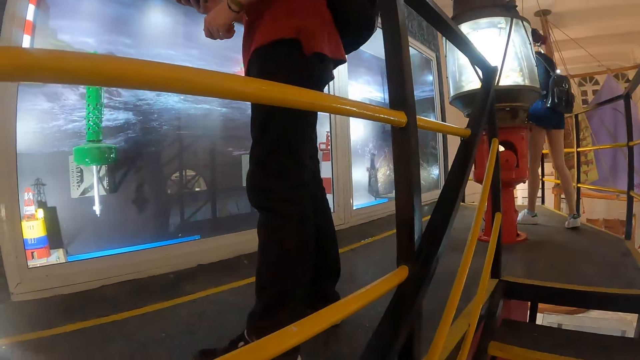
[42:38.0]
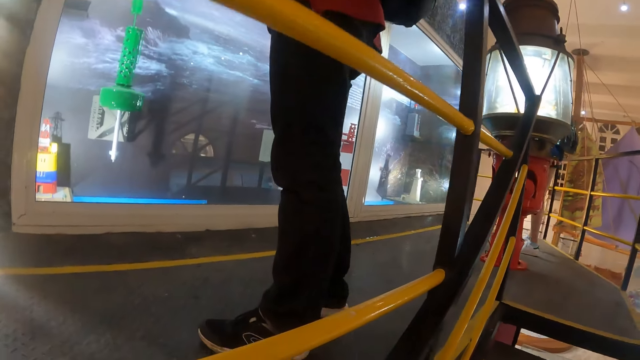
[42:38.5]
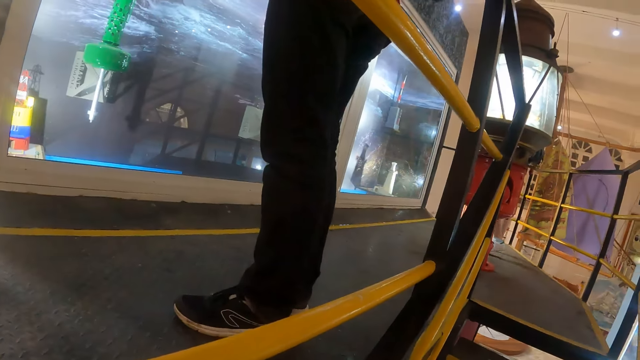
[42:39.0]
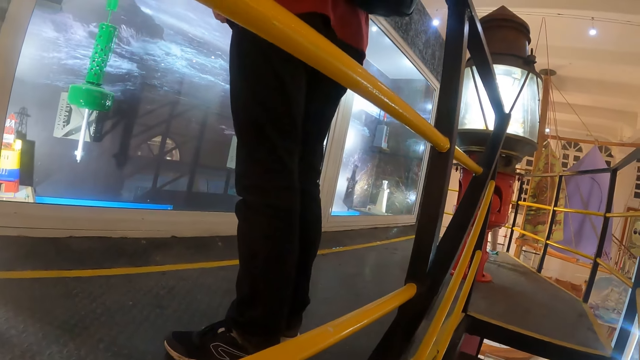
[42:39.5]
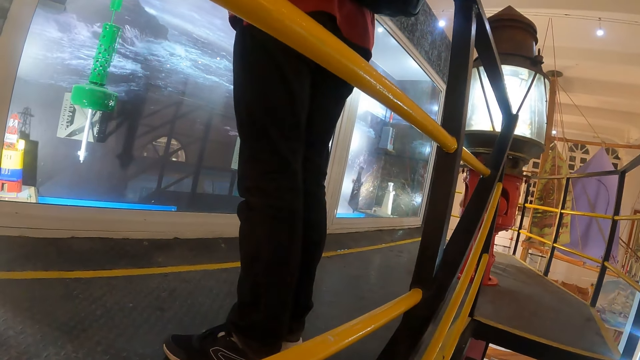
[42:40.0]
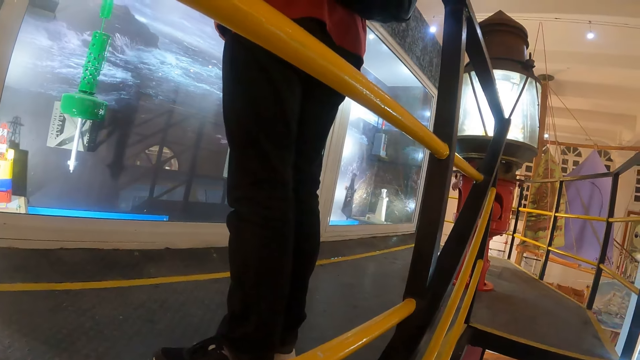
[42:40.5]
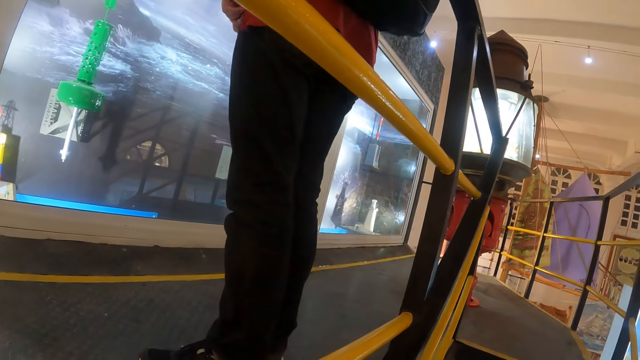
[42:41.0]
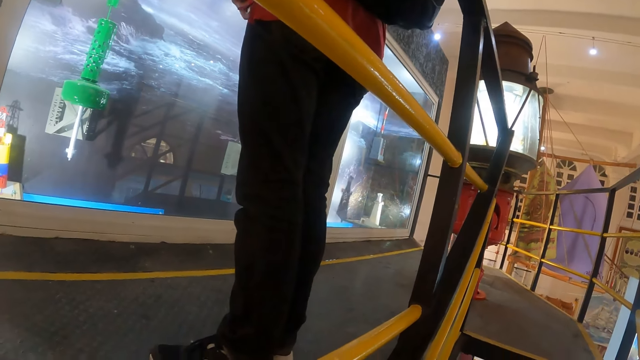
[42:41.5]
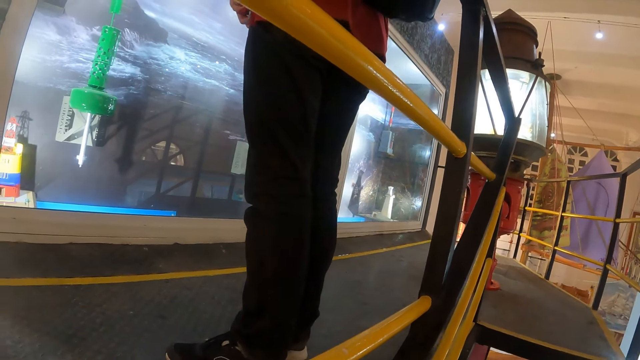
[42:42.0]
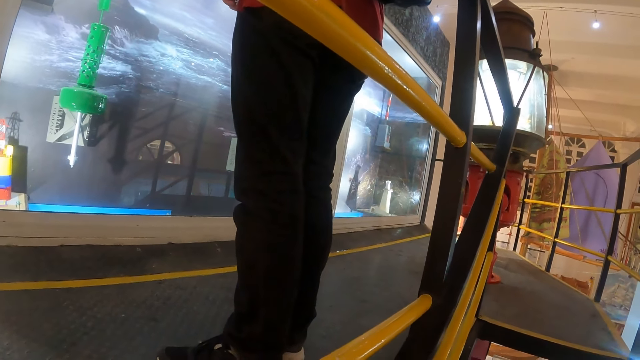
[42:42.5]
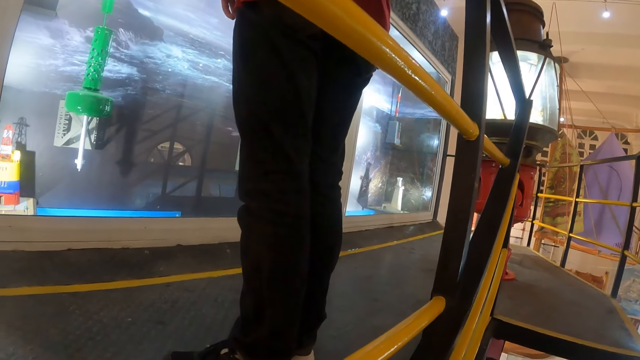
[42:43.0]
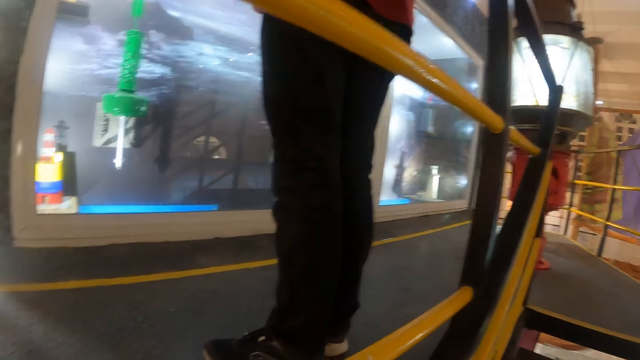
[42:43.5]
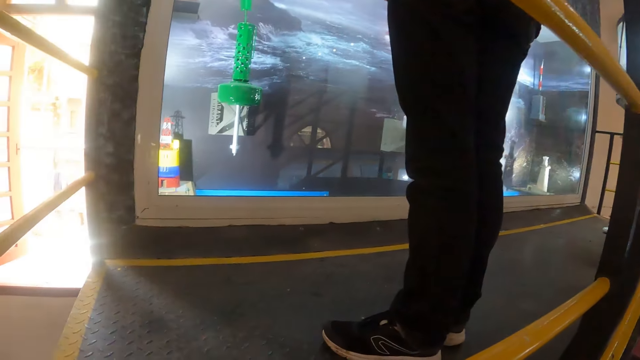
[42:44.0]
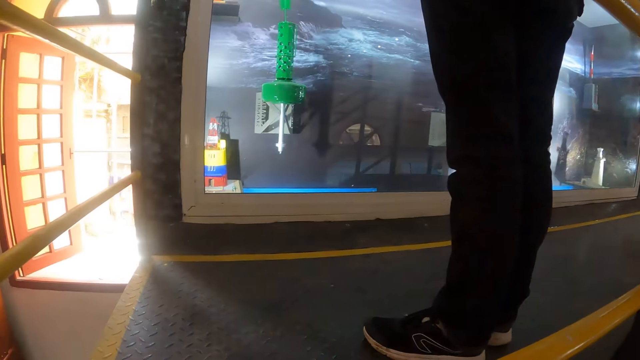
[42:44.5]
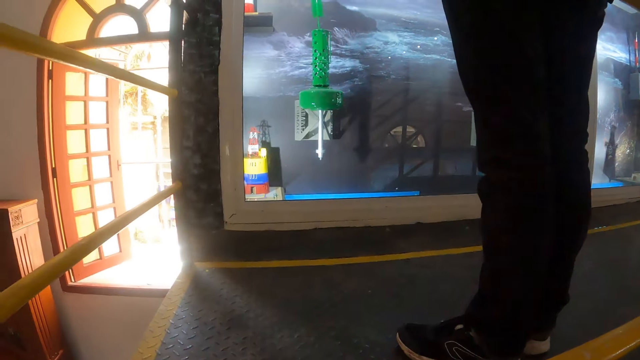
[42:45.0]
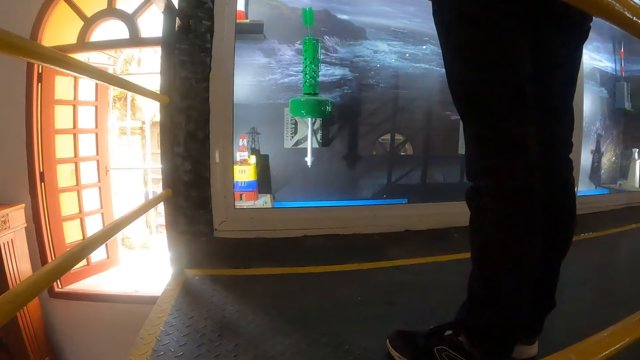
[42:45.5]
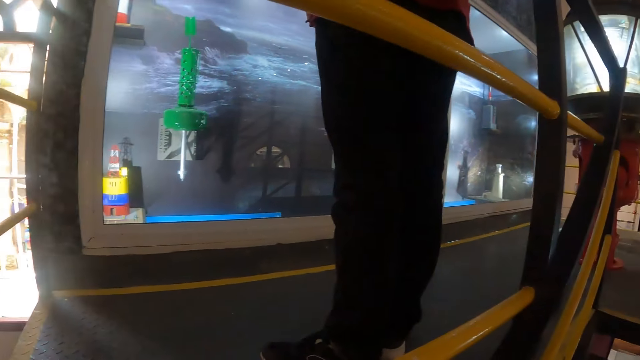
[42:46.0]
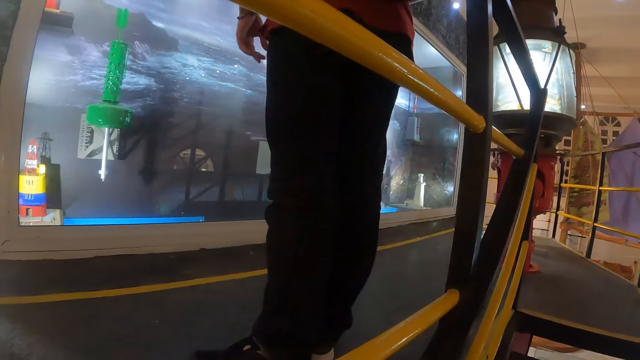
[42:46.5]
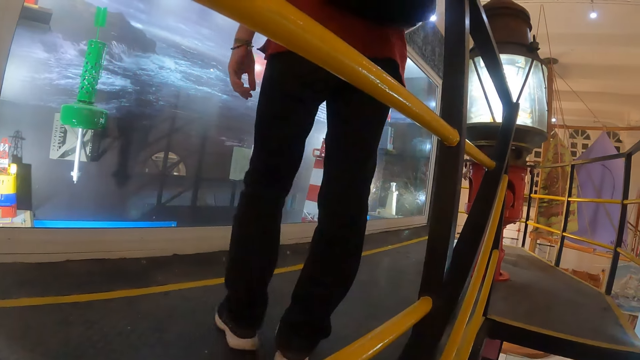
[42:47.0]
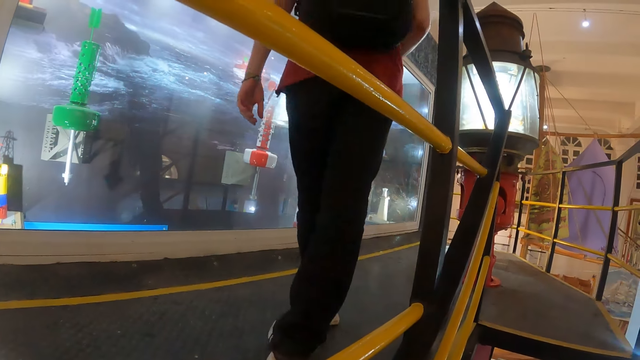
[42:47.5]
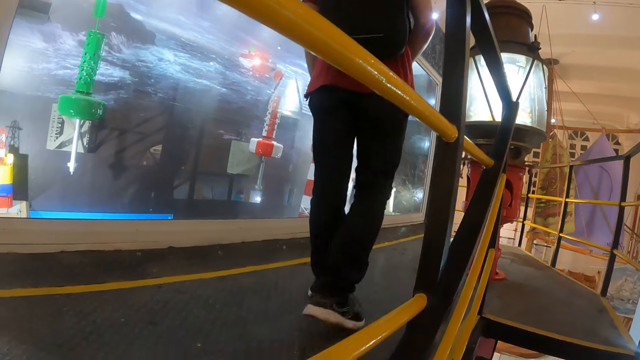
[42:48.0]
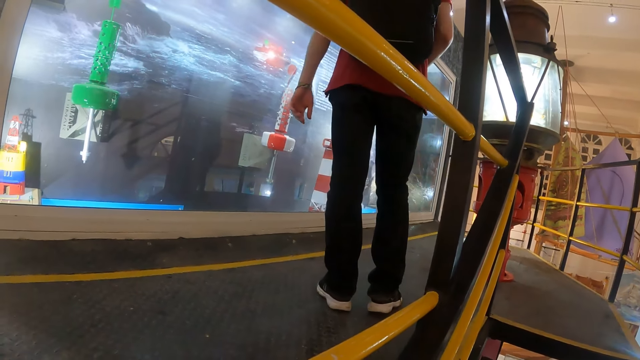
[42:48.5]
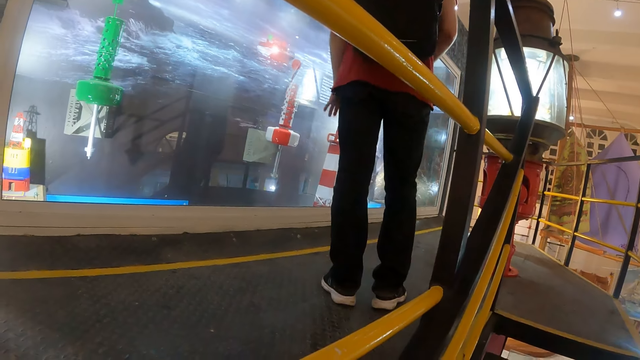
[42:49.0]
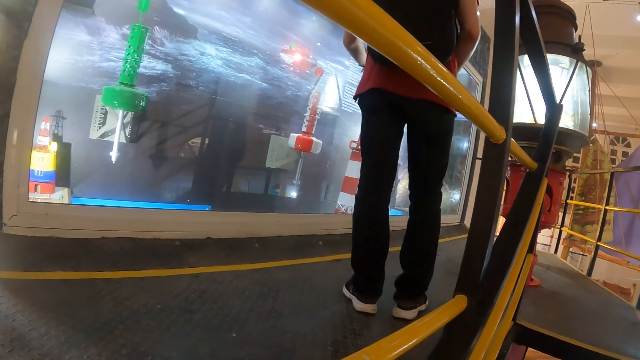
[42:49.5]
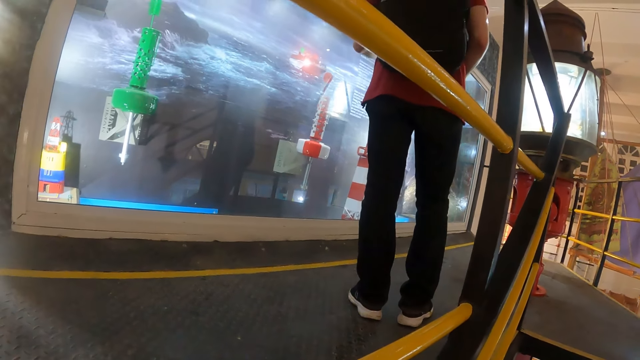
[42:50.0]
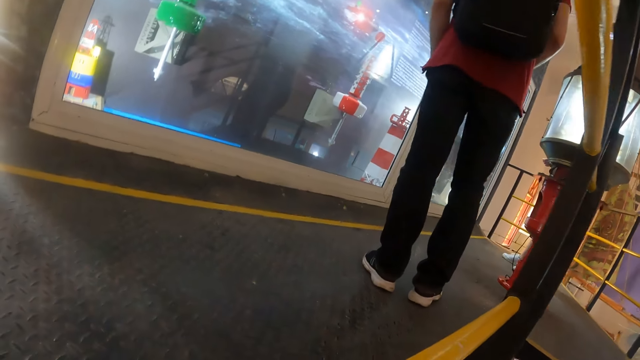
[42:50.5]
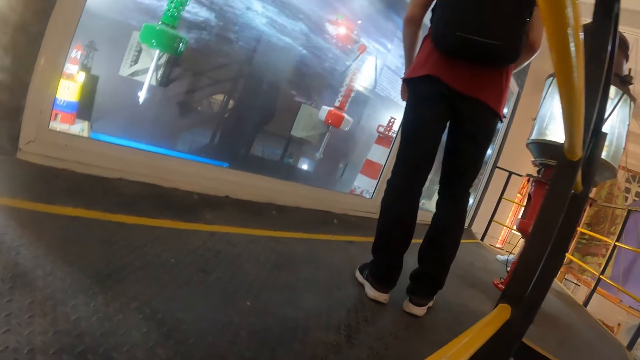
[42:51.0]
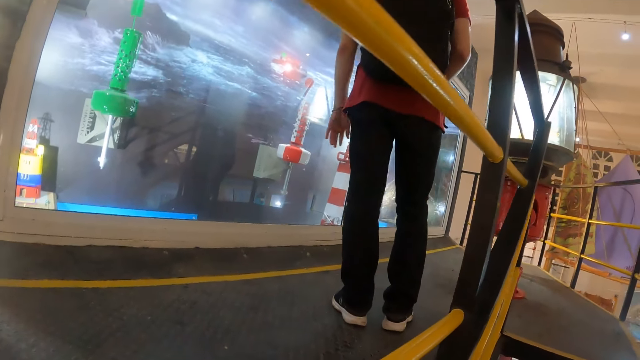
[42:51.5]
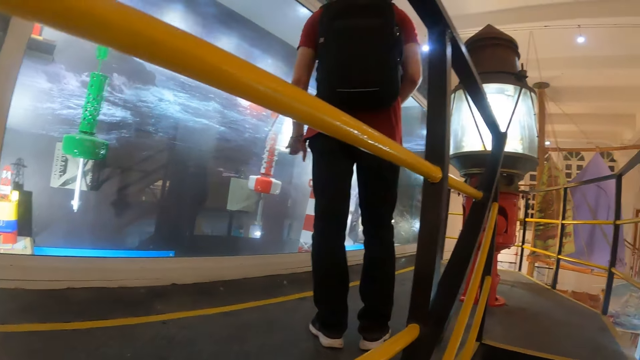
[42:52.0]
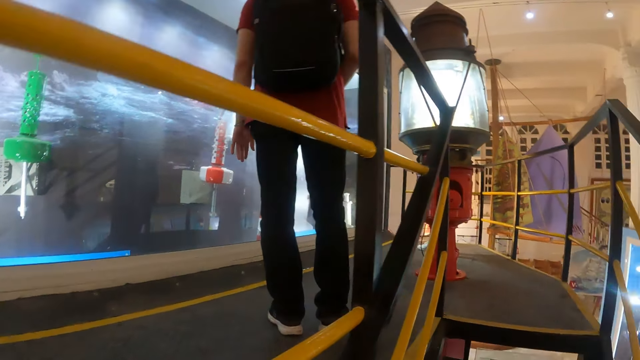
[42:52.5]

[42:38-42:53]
A person pockets. The person walks. A man speaks with gestures to the camera wearer and a lady.

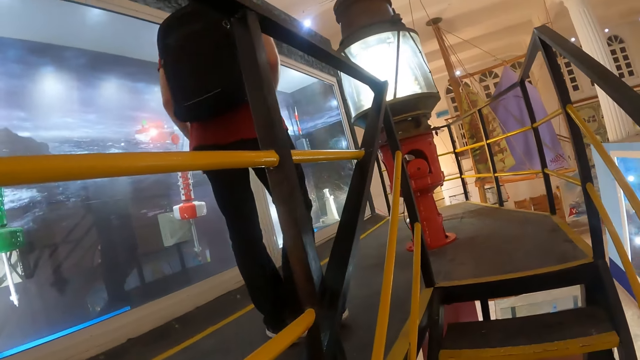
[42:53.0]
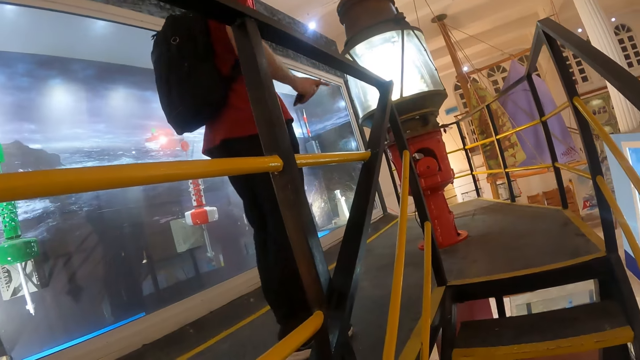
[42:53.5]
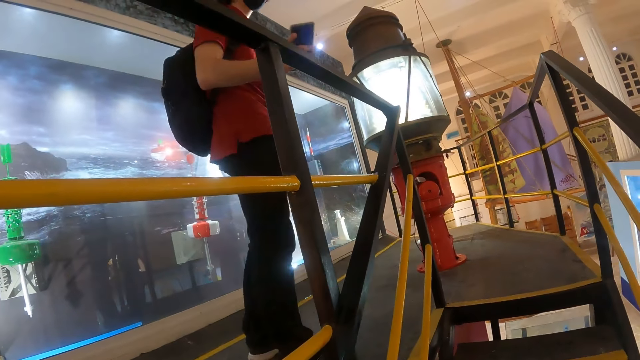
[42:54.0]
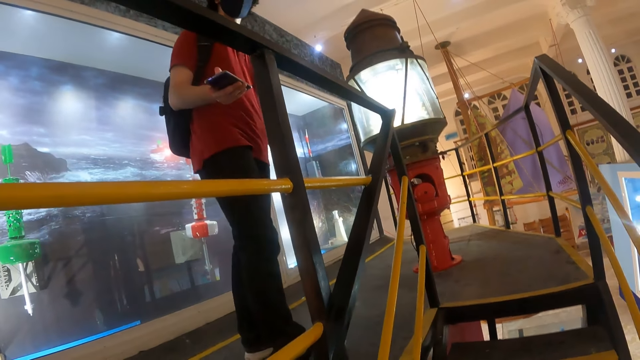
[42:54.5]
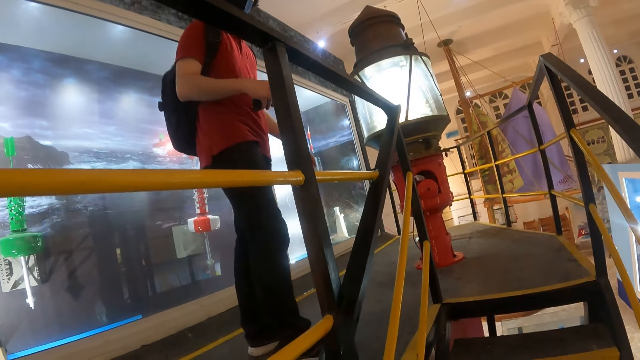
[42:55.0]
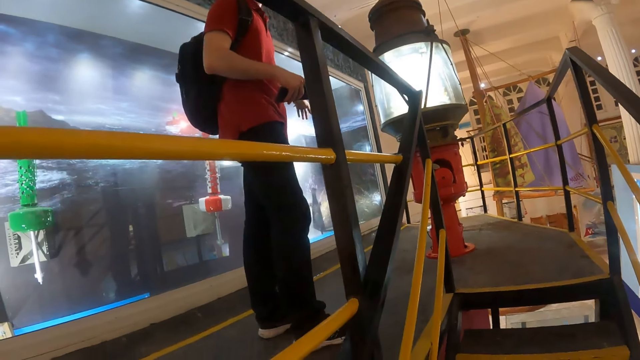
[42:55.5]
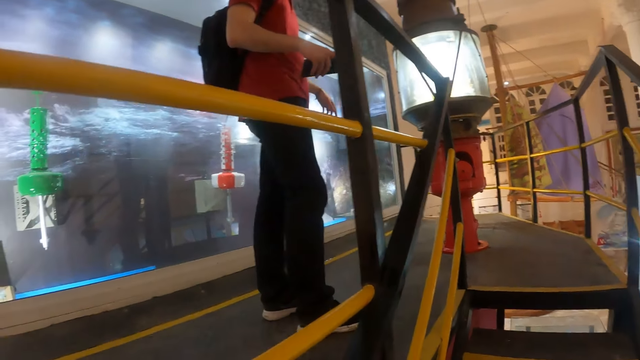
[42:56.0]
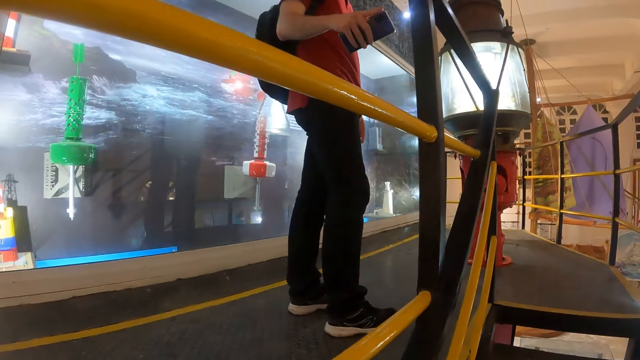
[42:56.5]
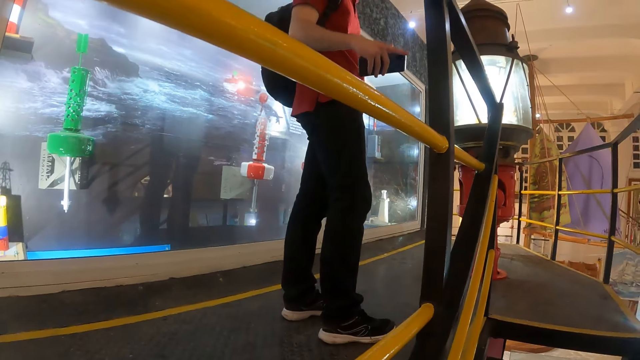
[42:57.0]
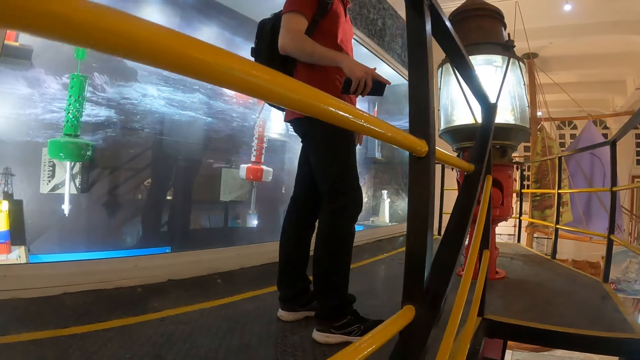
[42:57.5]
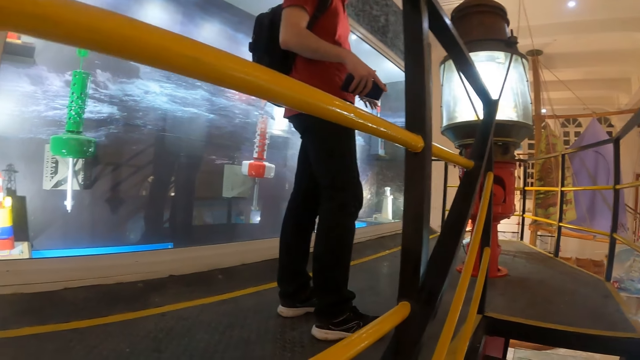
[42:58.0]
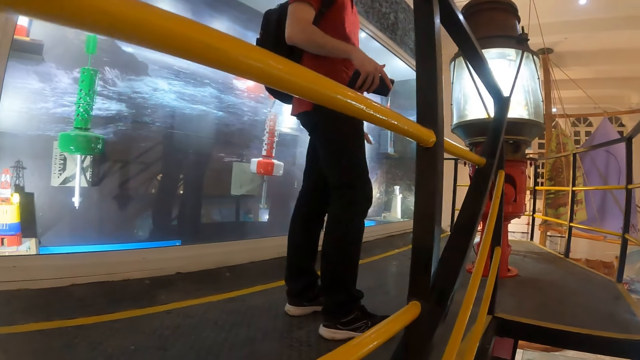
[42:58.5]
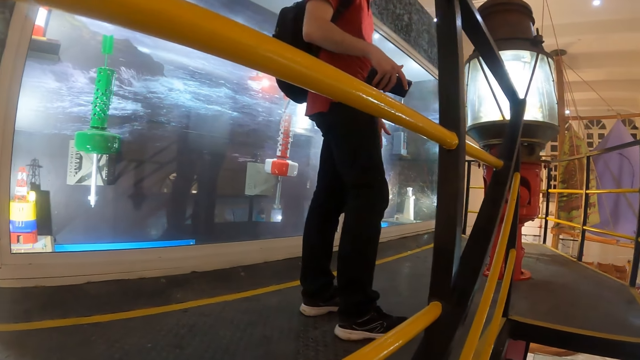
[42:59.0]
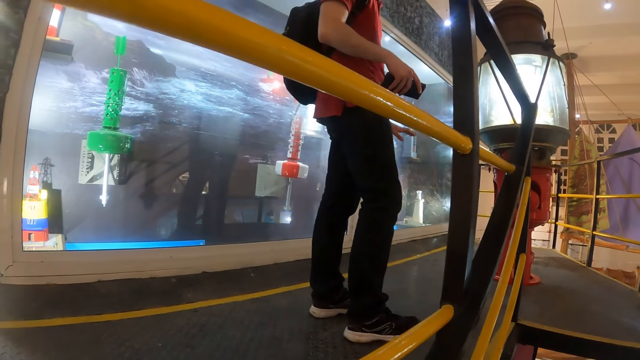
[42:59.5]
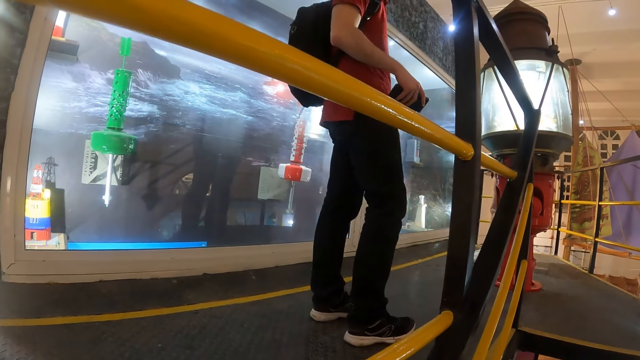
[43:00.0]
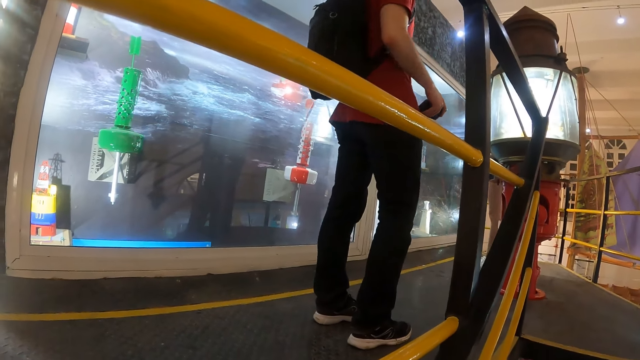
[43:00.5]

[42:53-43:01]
A person turns around. The person interacts with the camera wearer.
